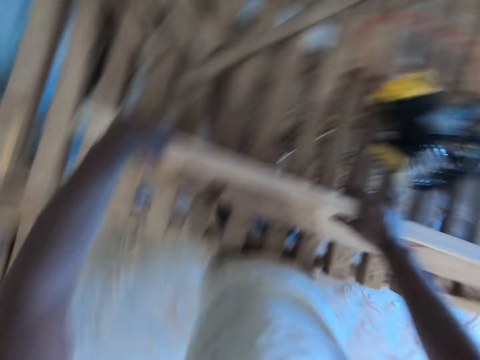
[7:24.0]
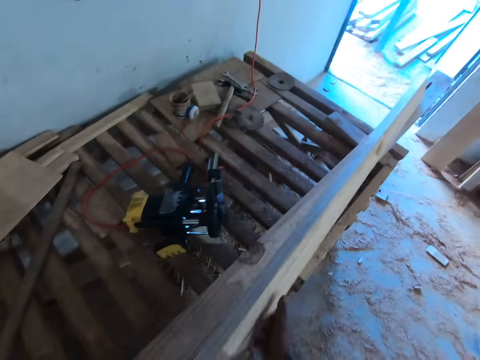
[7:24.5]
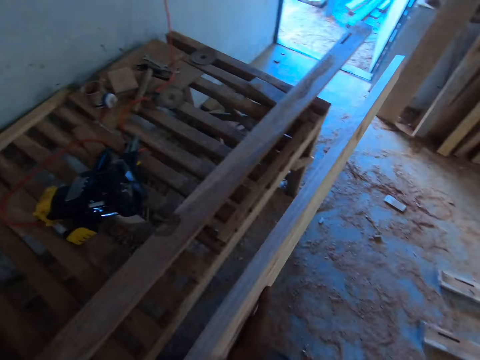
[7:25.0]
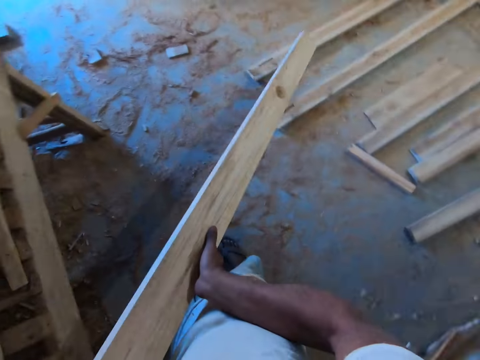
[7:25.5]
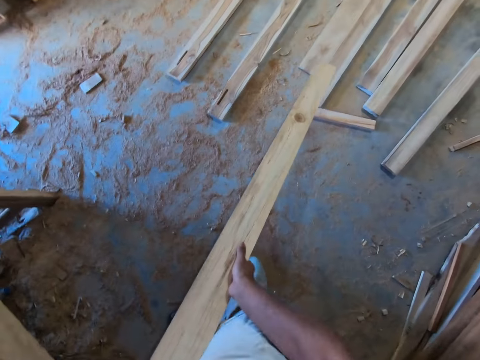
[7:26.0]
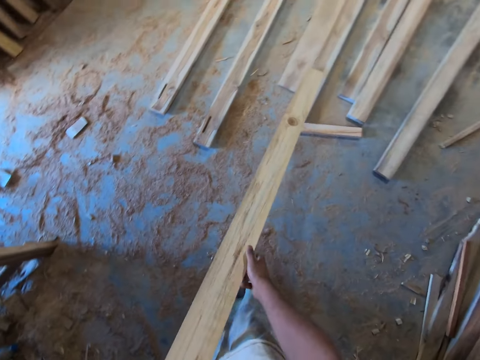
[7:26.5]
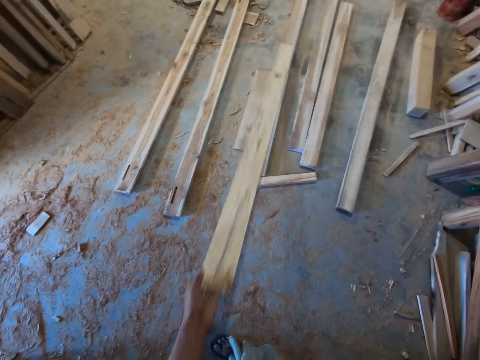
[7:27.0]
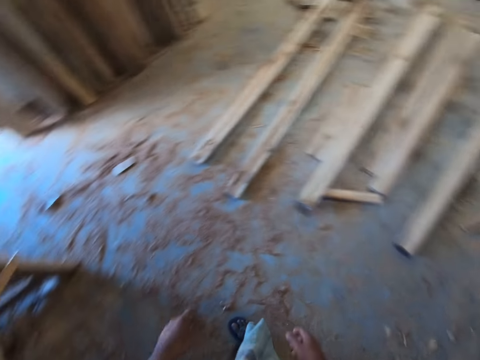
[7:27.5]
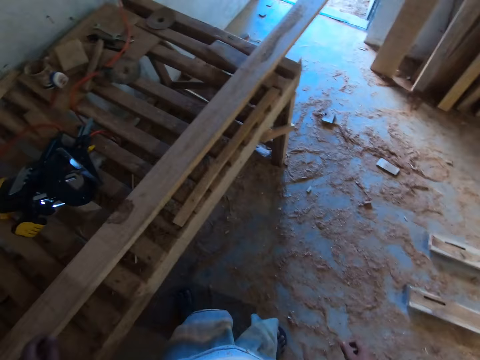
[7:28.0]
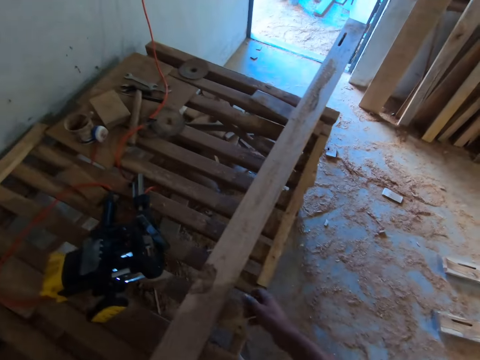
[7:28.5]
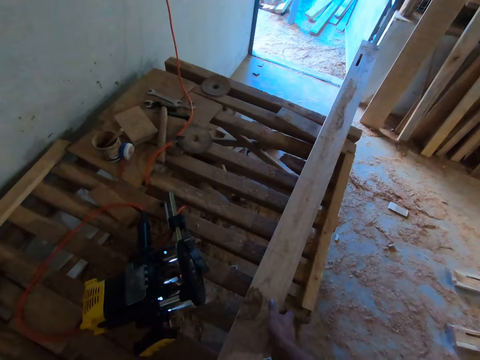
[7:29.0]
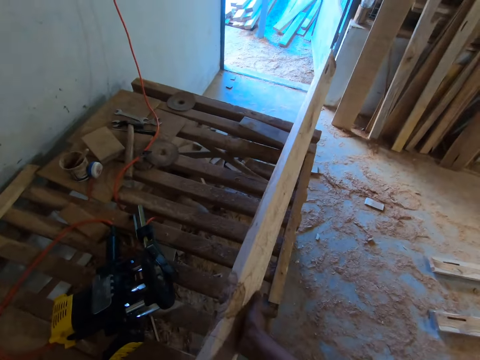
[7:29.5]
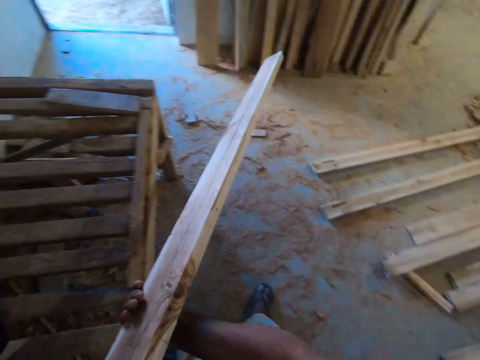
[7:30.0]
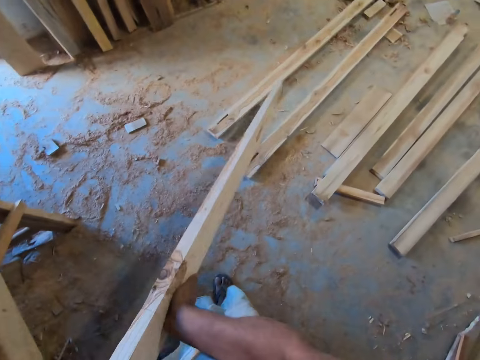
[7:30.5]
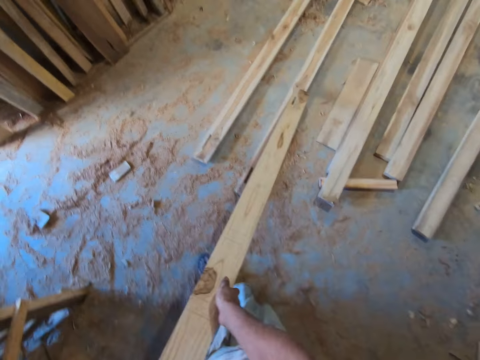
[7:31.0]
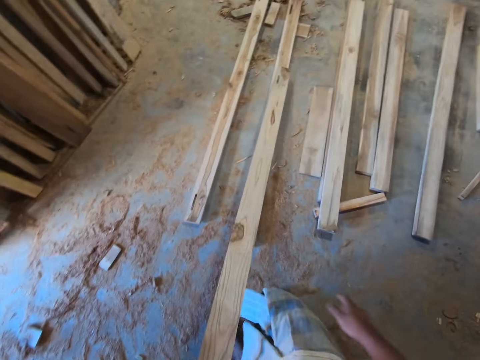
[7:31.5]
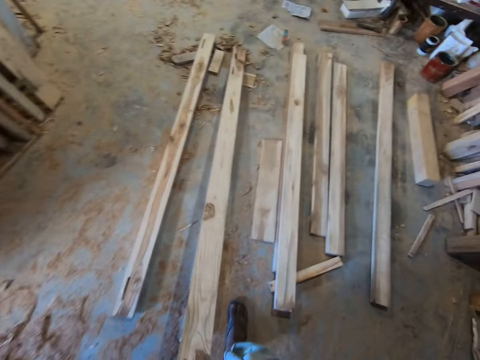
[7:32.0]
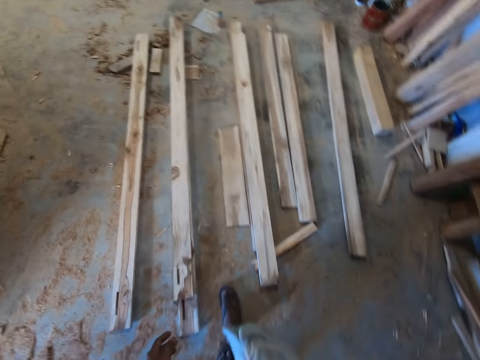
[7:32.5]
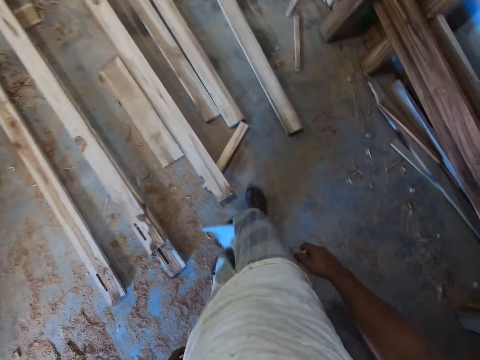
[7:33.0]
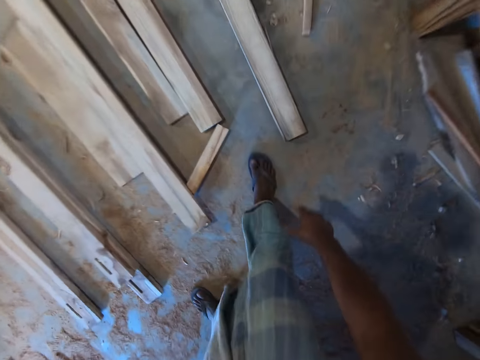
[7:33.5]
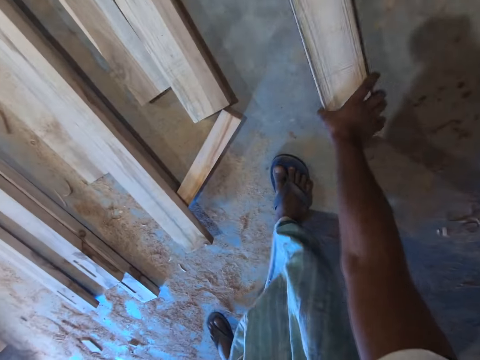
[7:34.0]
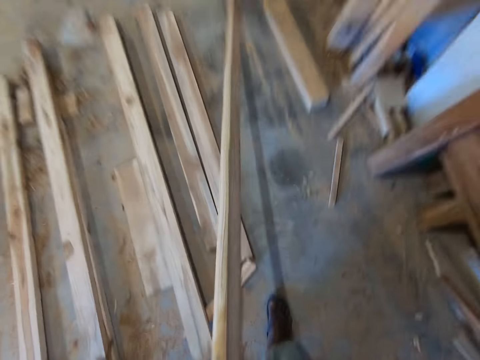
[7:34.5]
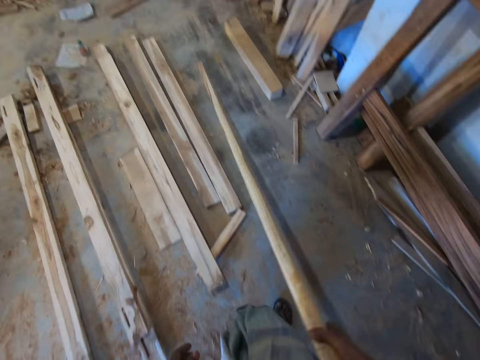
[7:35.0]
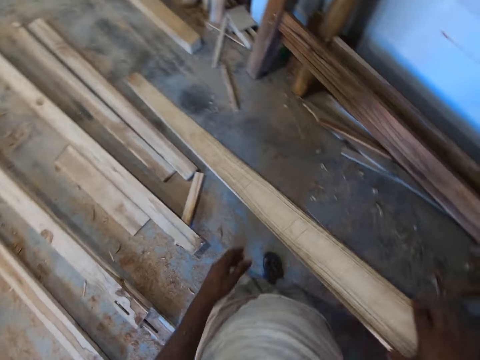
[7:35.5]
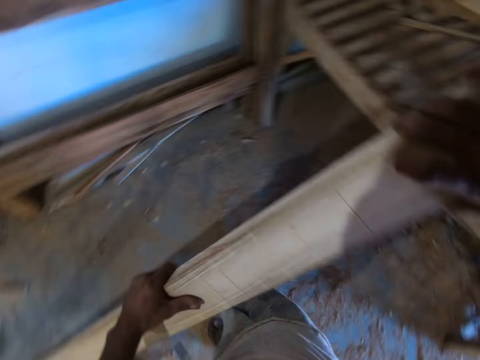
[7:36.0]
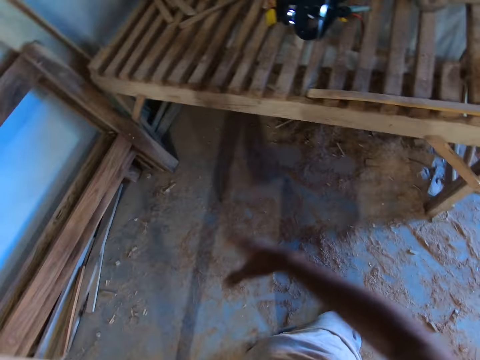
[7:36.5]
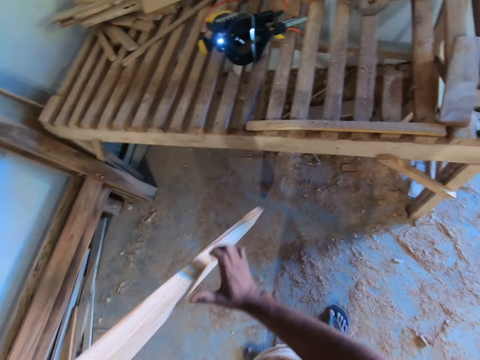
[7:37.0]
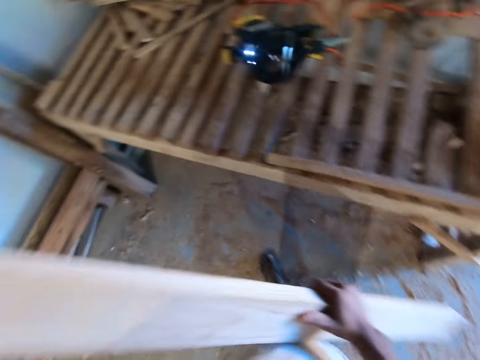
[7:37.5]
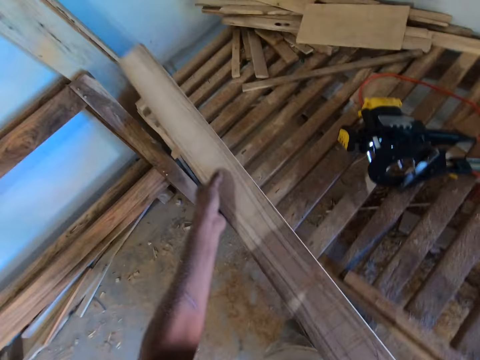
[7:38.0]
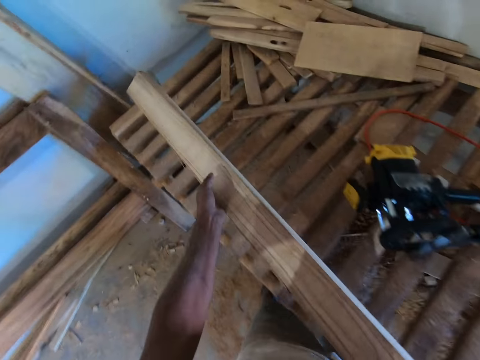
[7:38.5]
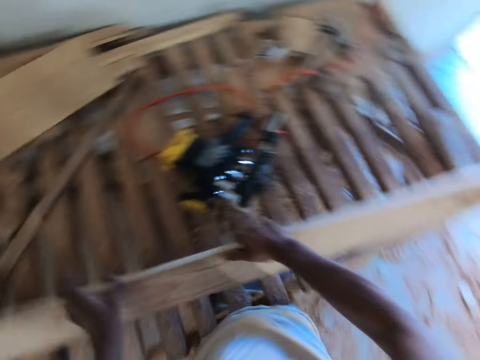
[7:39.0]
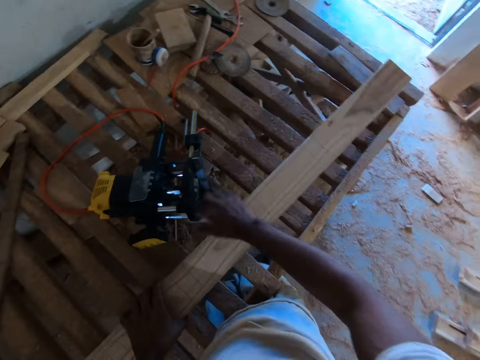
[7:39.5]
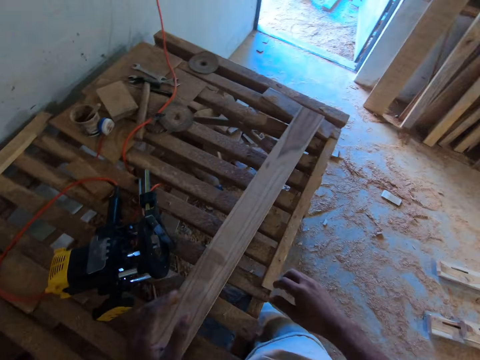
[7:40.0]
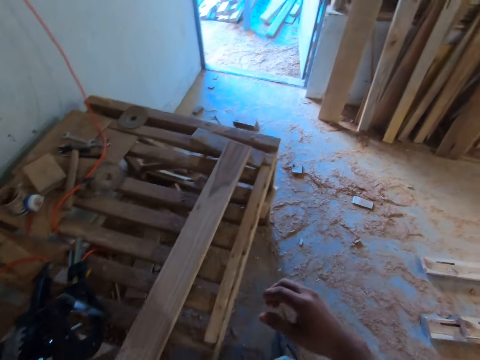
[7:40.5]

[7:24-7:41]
The camera wearer picks the wood plank from the workbench with both hands. He places the wood plank on the floor with both hands. He places the wood plank on the floor with his left hand. He picks a wood plank from the workbench with both hands. He places the wood plank on the floor with both hands. He places the wood plank on the floor with his left hand. He picks a wood plank from the ground with his right hand. He carries the wood plank with both hands. He carries the wood plank with his left hand. He carries the wood plank with both hands. He places the wood plank on the workbench with both hands.

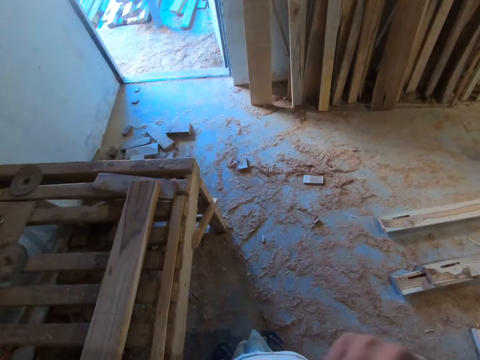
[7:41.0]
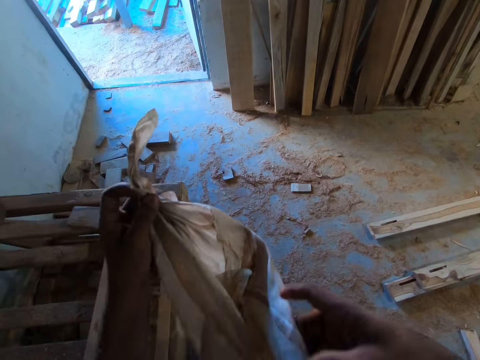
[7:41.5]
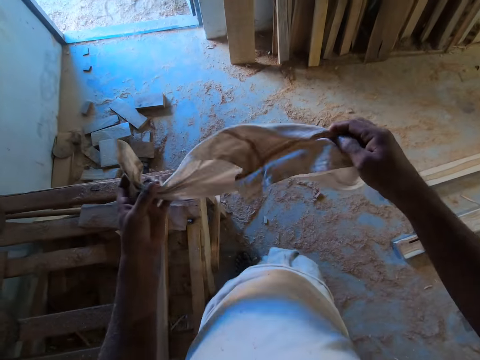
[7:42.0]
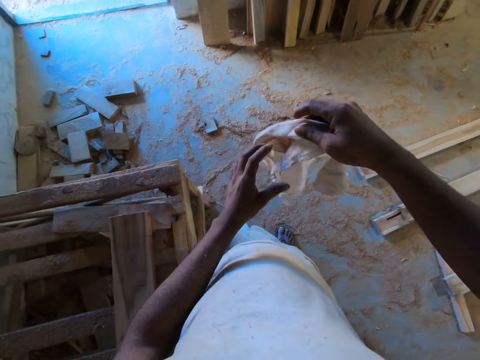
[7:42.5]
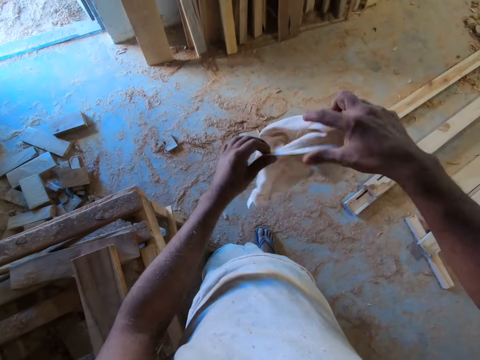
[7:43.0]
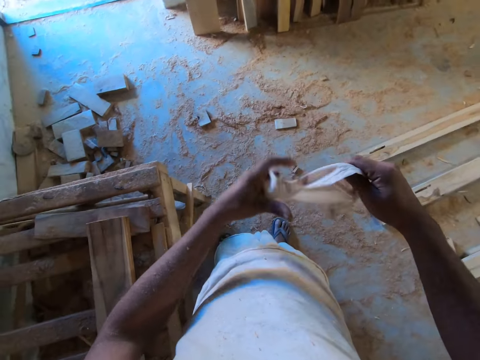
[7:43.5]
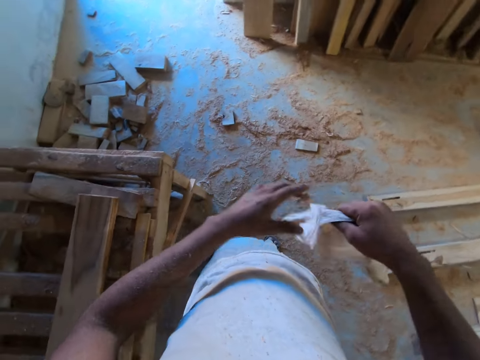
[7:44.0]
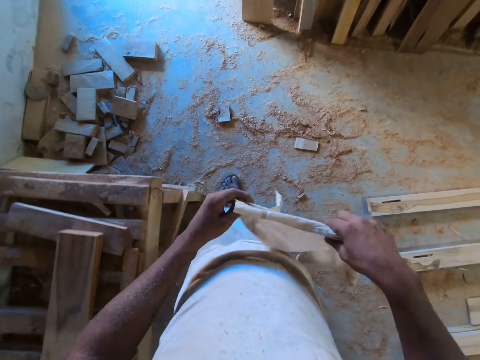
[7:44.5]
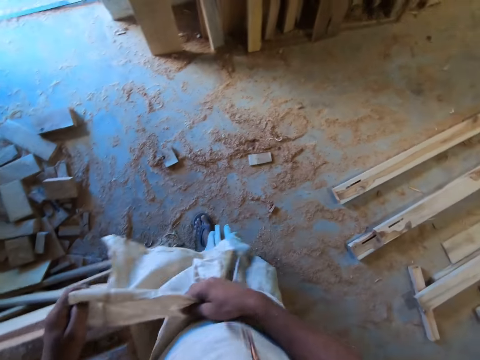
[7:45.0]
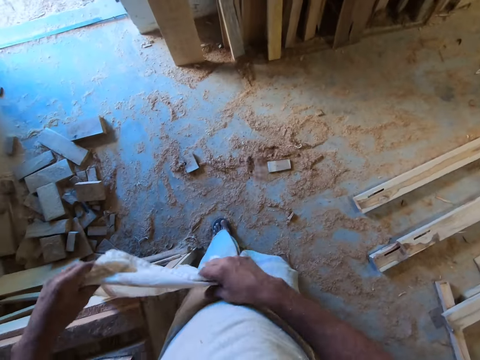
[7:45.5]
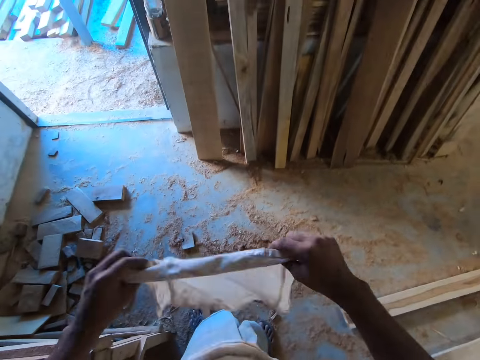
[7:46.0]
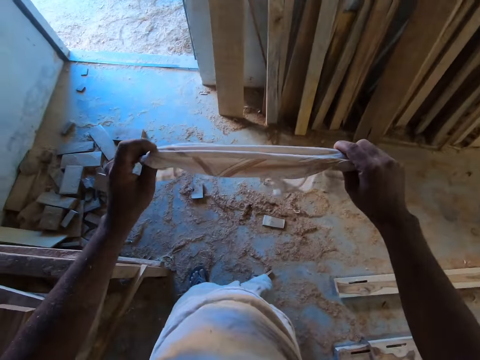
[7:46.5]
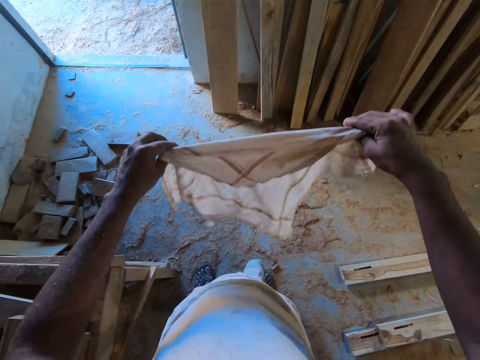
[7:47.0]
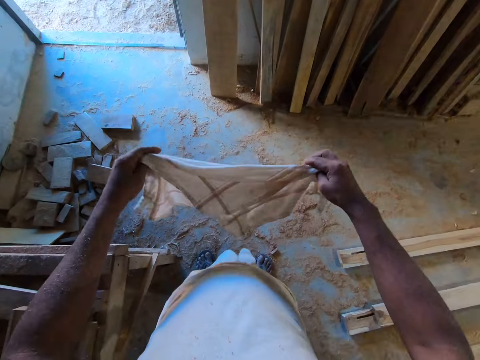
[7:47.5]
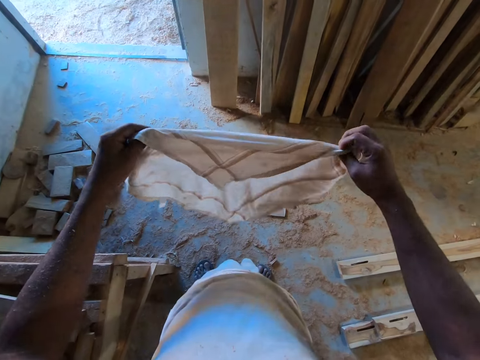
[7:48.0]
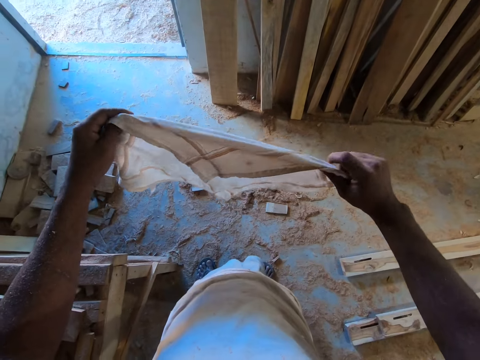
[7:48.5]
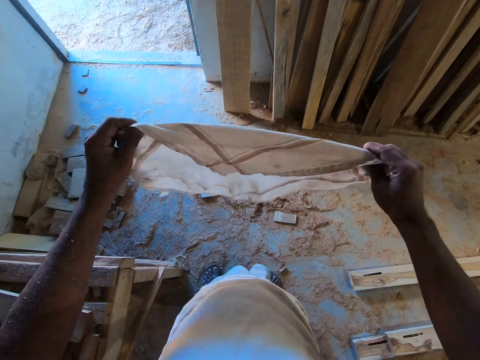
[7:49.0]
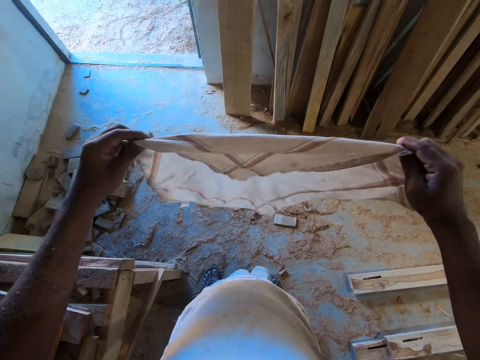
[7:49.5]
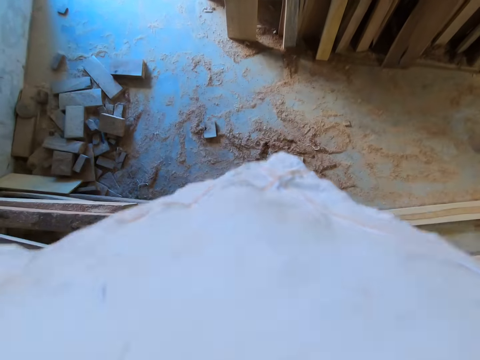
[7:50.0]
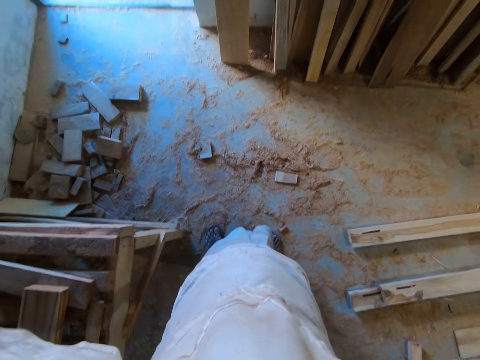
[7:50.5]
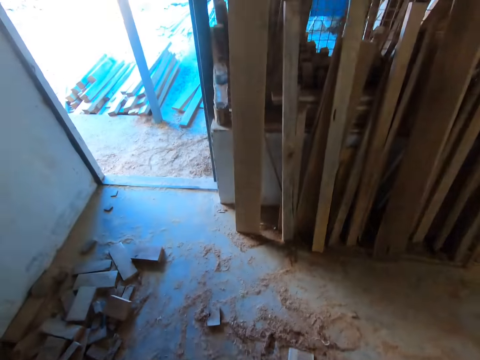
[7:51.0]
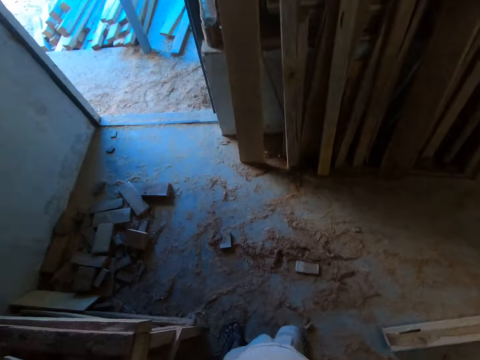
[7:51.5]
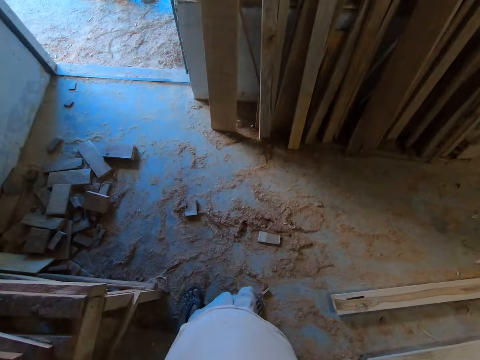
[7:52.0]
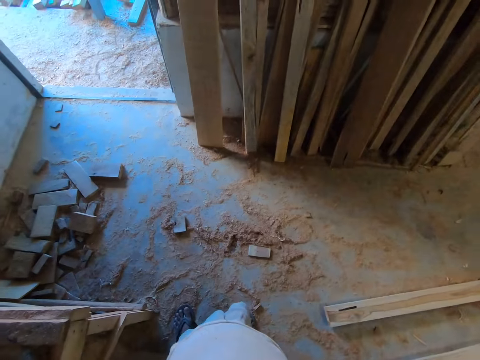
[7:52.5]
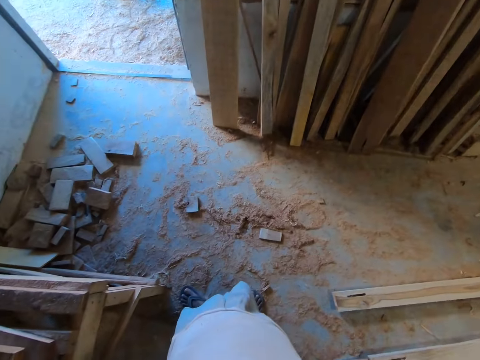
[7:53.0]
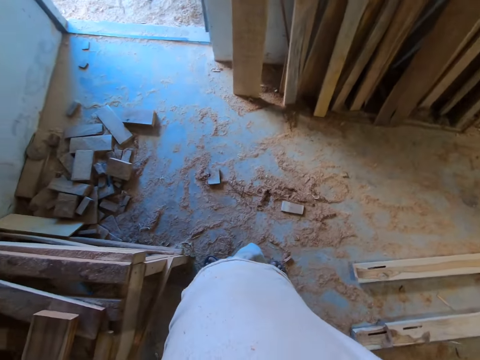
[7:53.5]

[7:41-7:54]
The camera wearer removes his nose cover with his left hand. He holds the nose cover with both hands. He folds the nose cover with both hands. He covers his nose with the nose cover in both hands.
